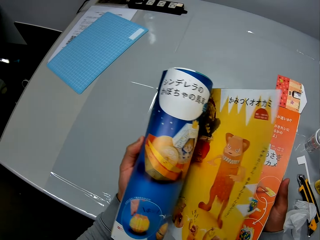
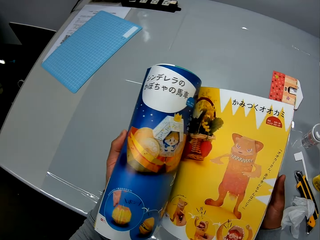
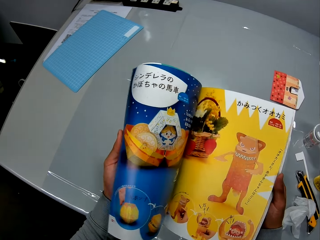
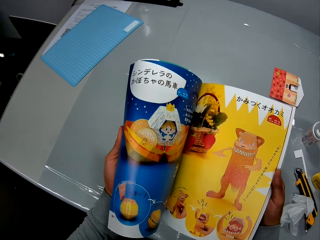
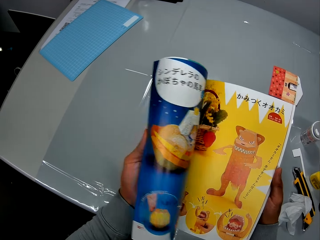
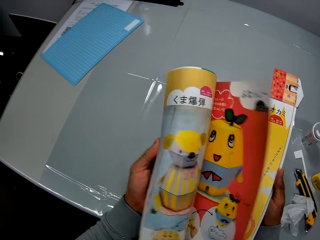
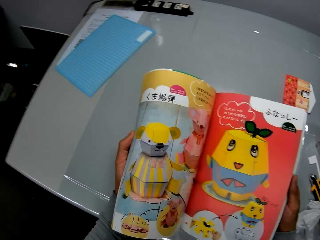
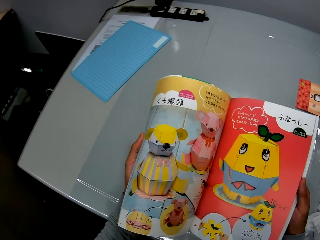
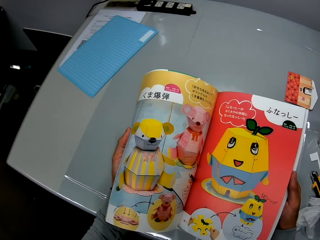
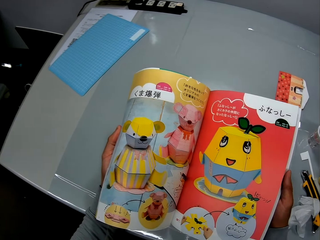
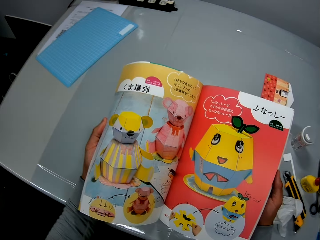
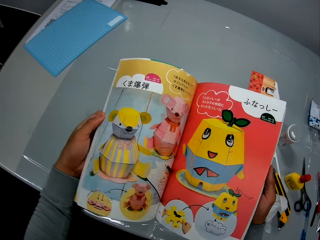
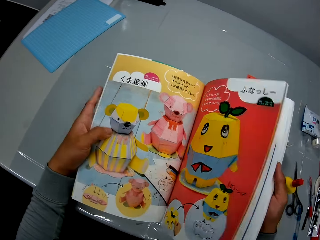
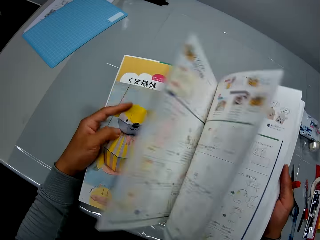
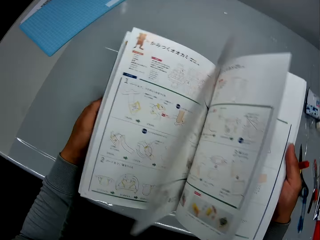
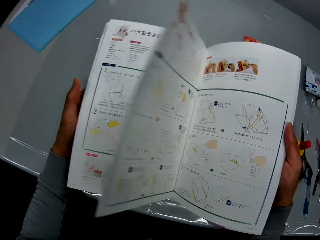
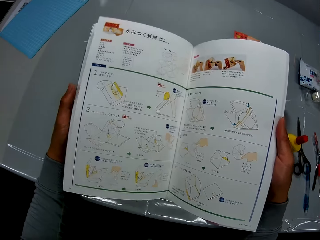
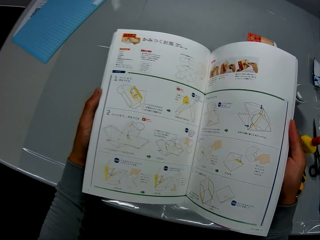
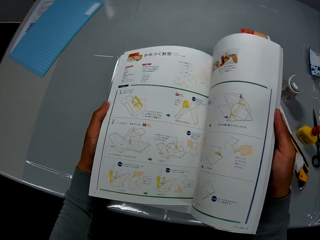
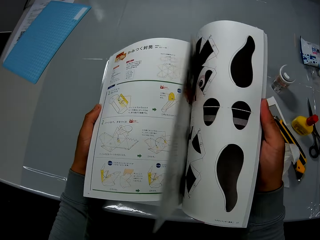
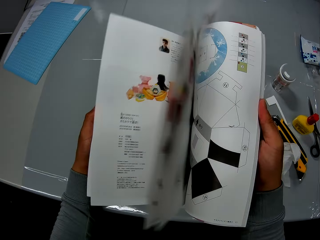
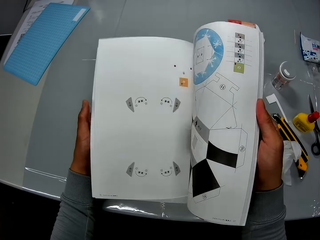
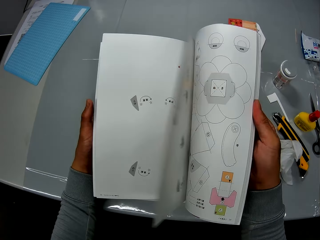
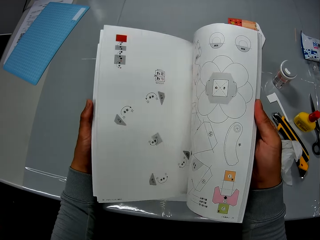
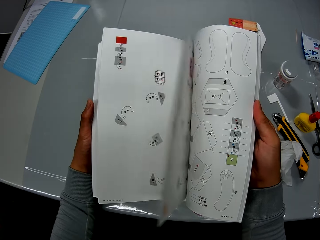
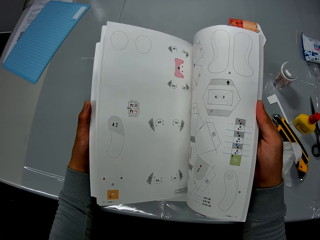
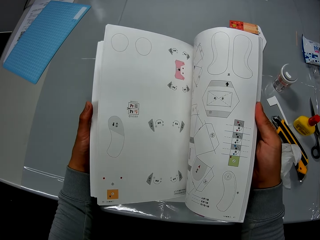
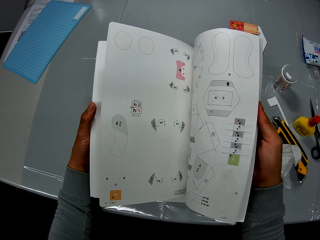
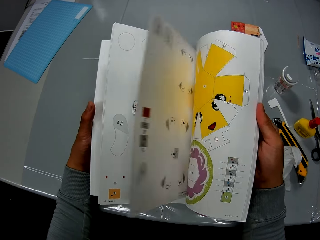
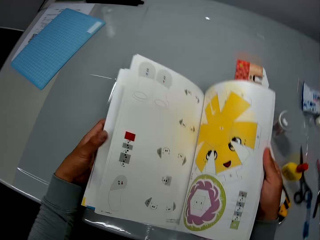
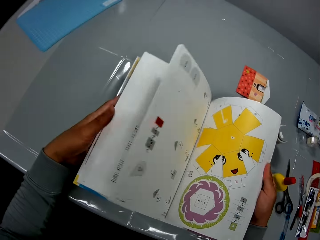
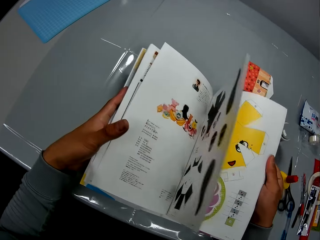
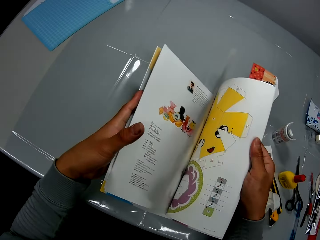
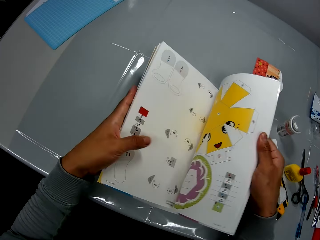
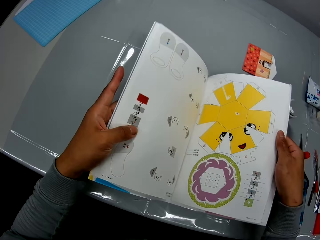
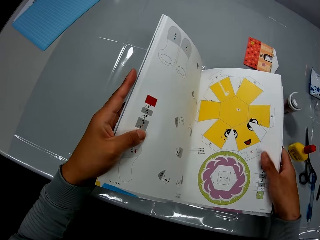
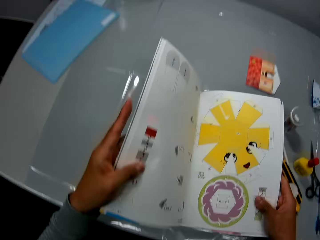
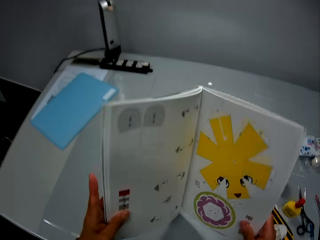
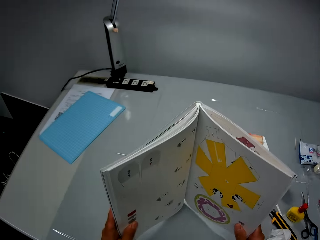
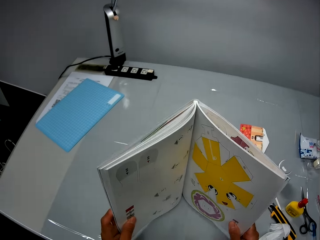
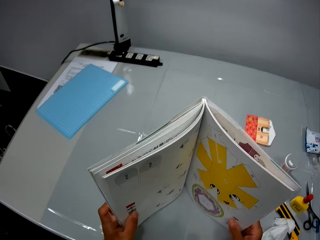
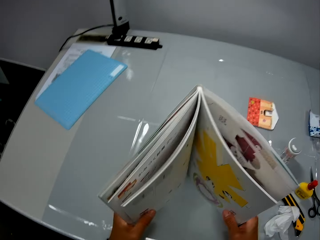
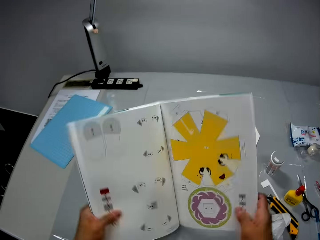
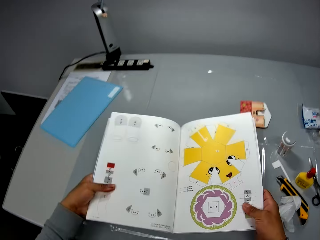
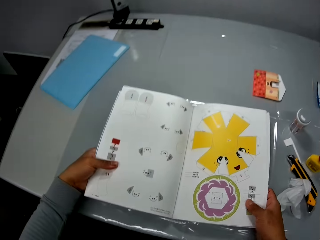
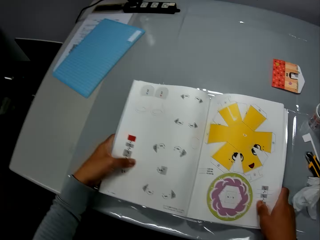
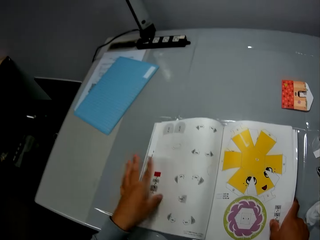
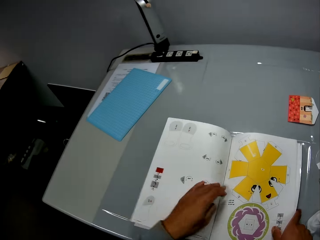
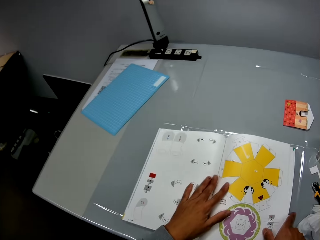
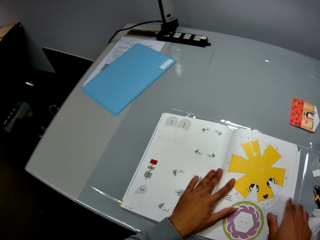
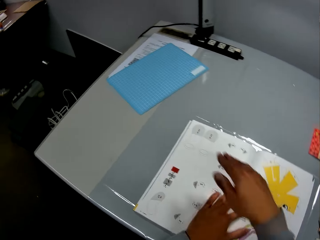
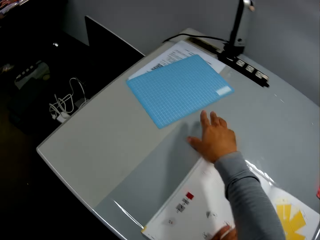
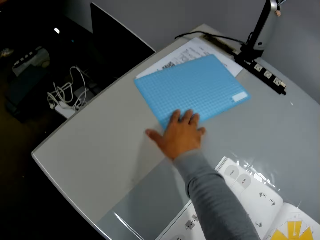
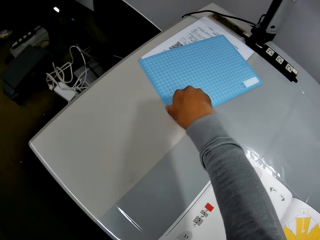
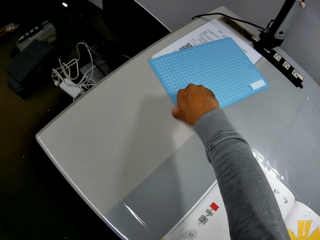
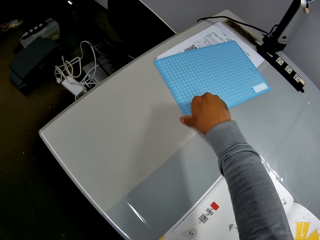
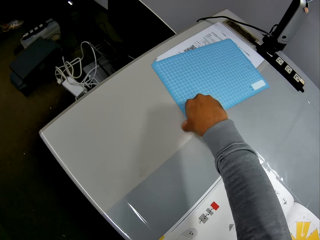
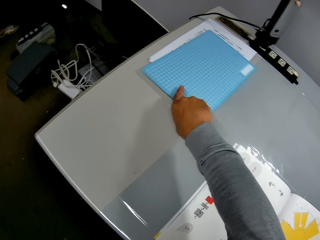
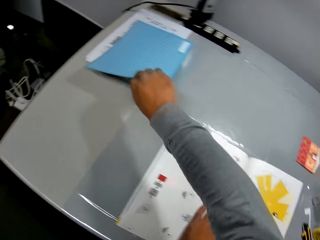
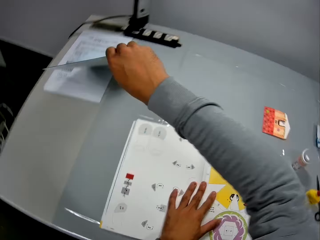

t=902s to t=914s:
The camera wearer stares at the book. They turn a page on the book. They drop the craft book on the table. They arrange the craft book on the table. They stare at the craft book. They drop the craft book on the table. They stare at the craft book. They take the cutting mat from the left side of the table.

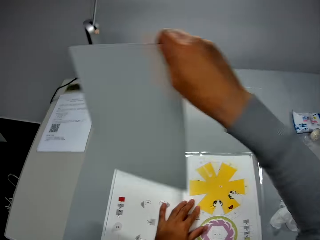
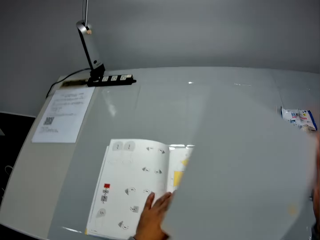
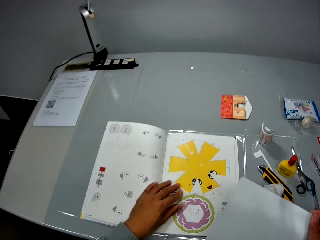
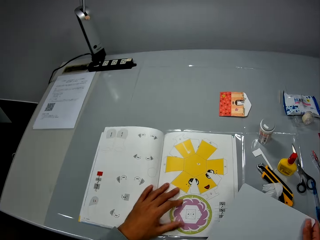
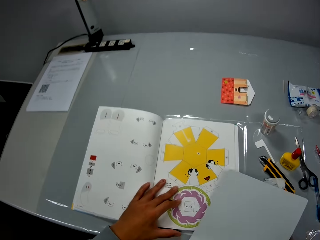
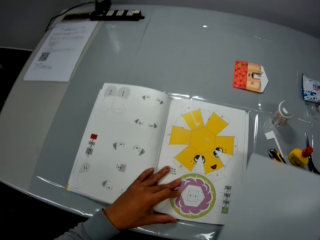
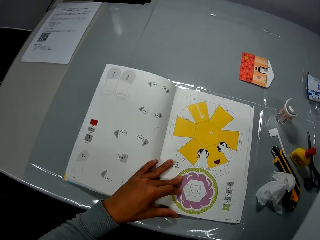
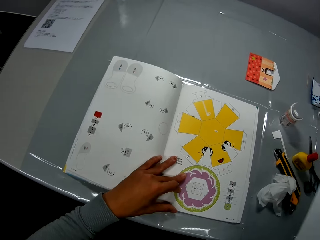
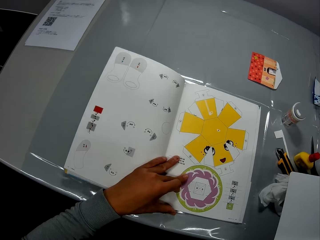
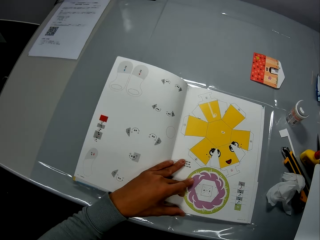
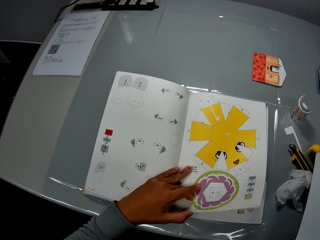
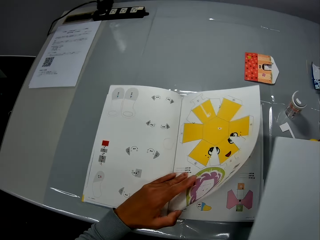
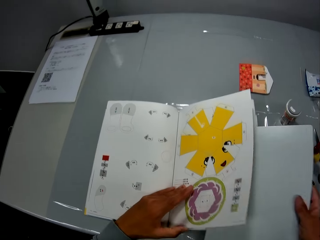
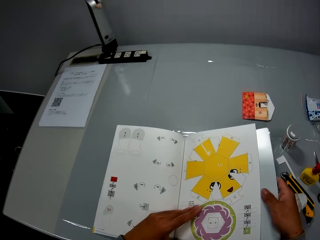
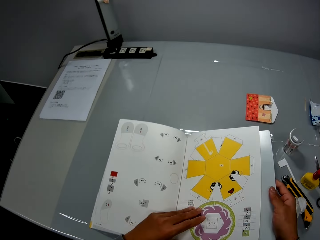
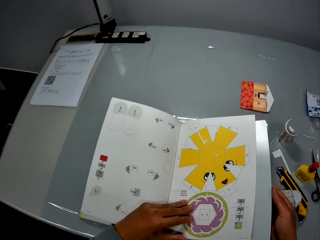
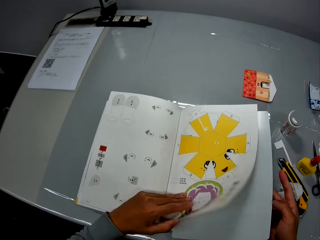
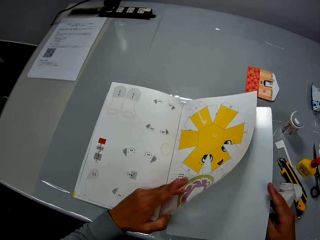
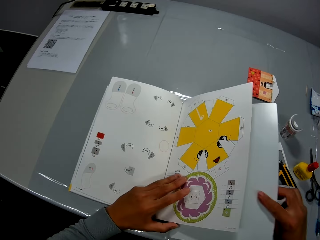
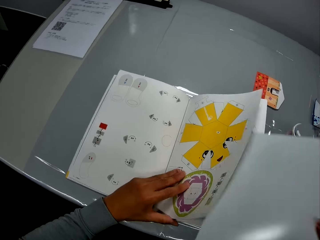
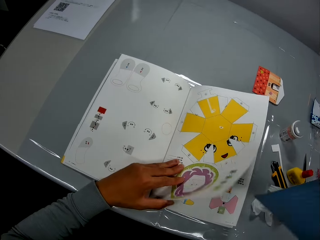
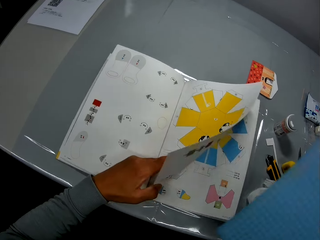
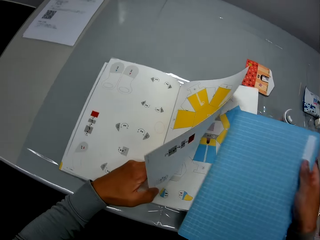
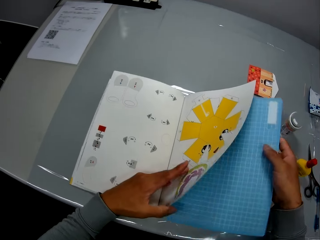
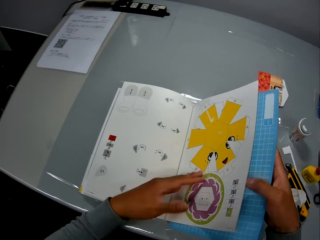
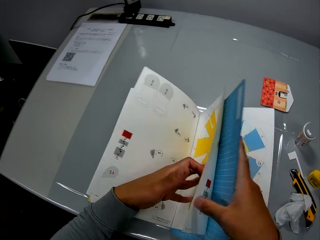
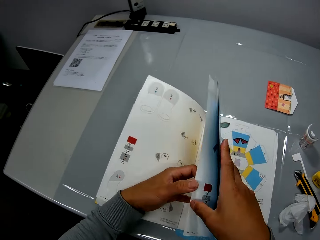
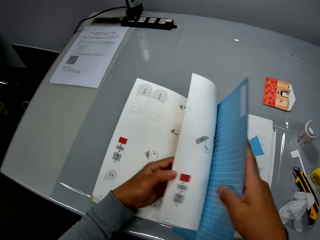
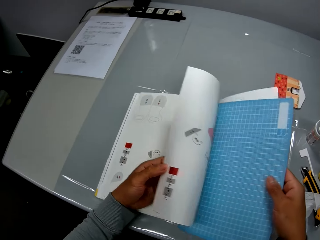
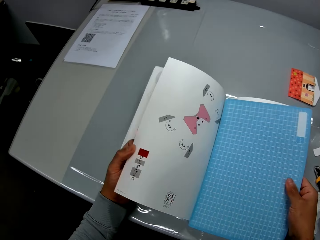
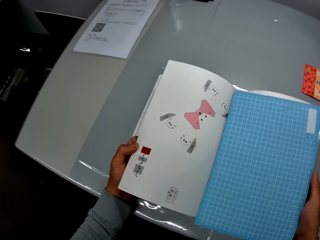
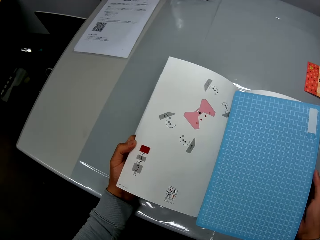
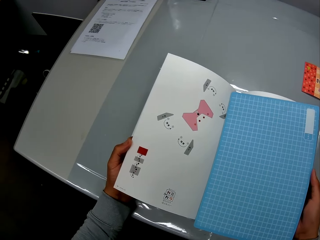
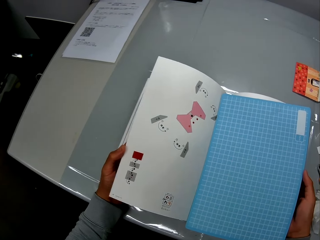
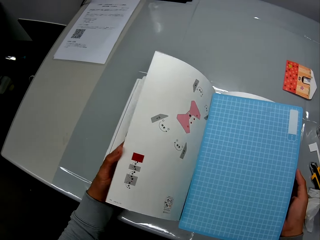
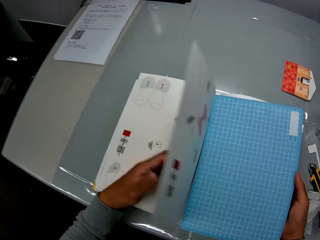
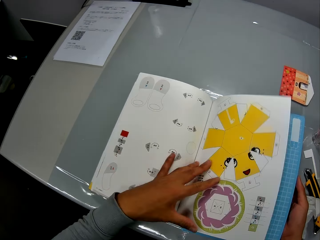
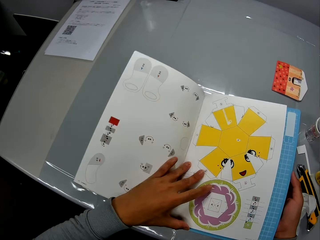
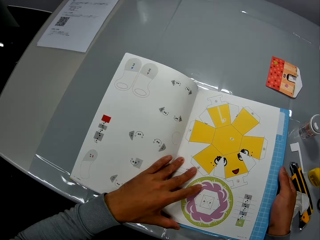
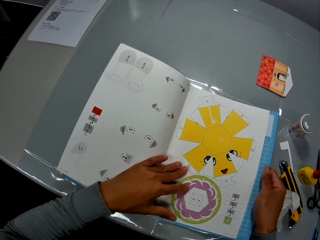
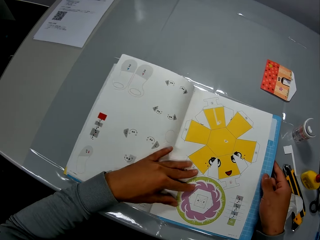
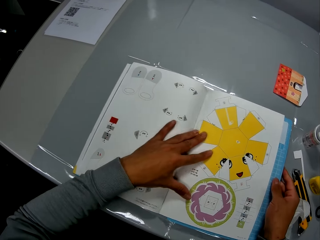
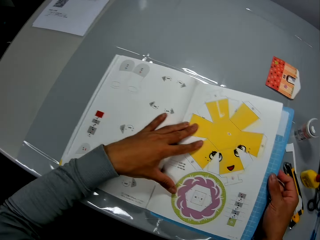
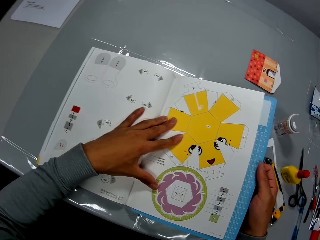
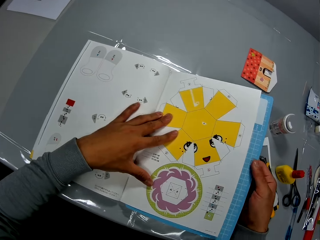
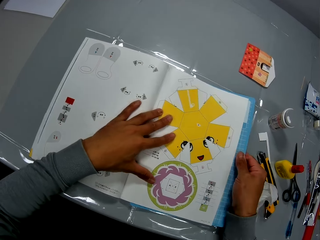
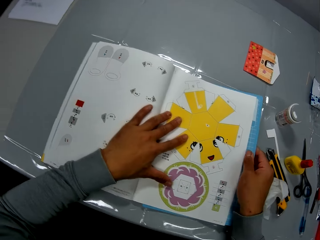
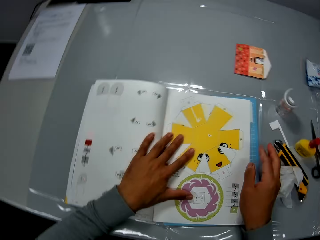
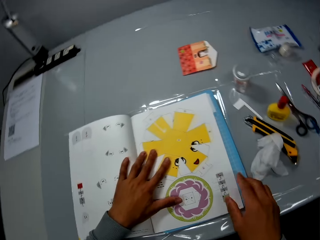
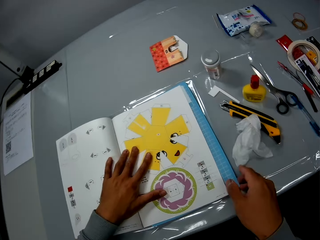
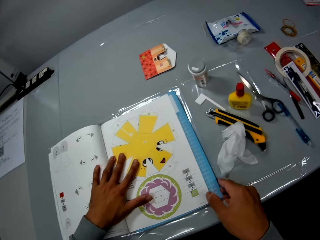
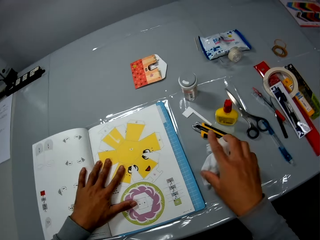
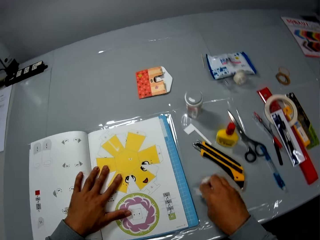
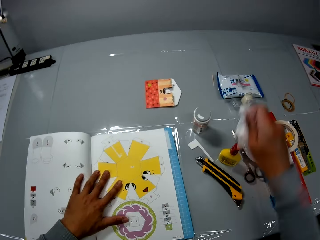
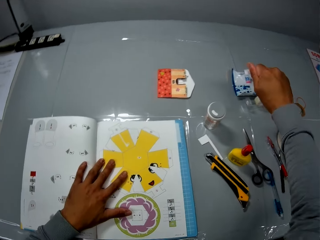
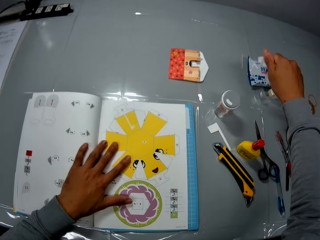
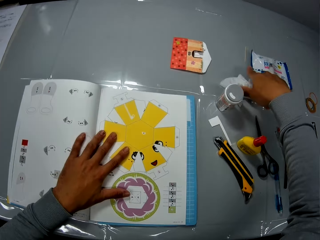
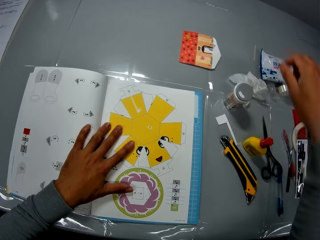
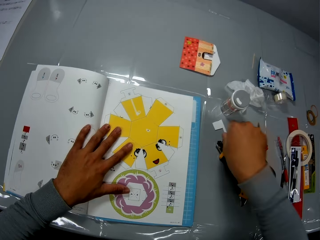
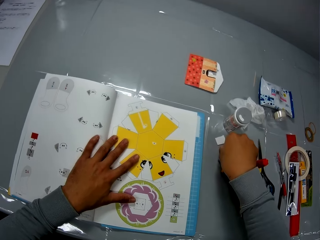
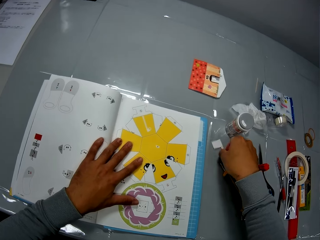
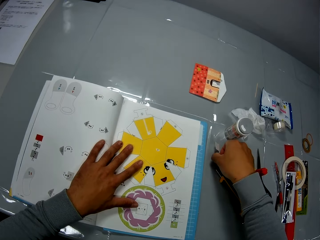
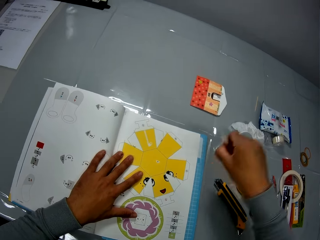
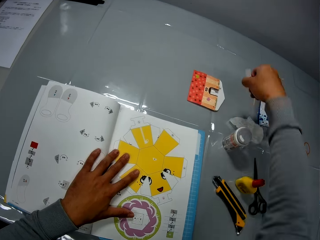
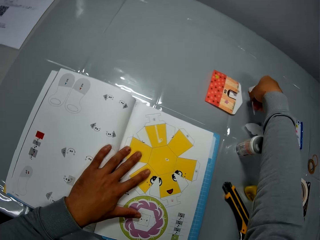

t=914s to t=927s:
The camera wearer stares at the book. He lifts a page in the craft book. He turns a page on the book. He places the cutting mat beneath the page. He removes the cutting mat beneath the page. He turns over the cutting mat. He places the cutting mat beneath the page. He flips the pages of the craft book. He stares at the book. He places his left hand on the craft book. He stares at the book. He picks the wipe piece from the table. He drops the wipe piece beside the cleansing wipe pack. He moves a cut piece on the table to the side of the cleaning wipe pack. He picks a paper piece from the table.
